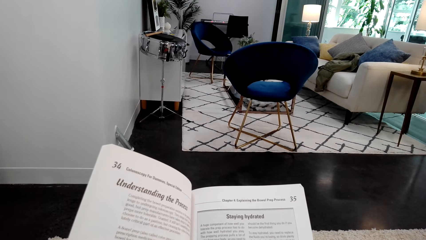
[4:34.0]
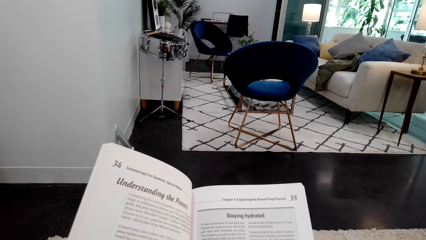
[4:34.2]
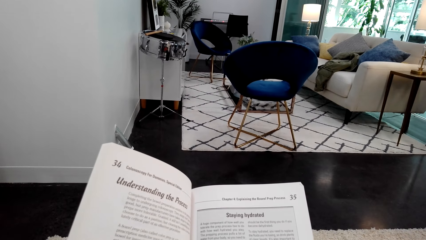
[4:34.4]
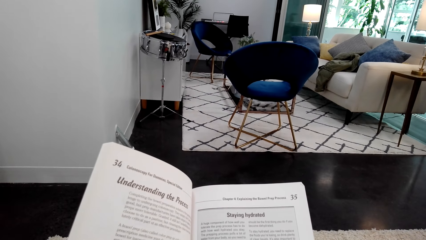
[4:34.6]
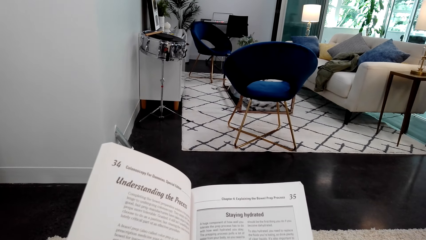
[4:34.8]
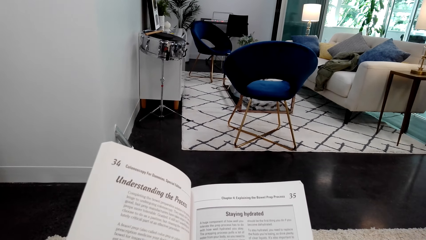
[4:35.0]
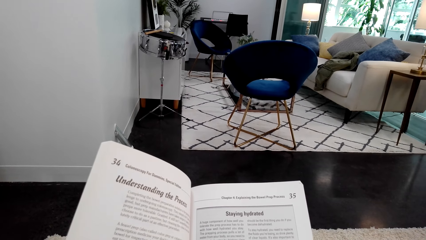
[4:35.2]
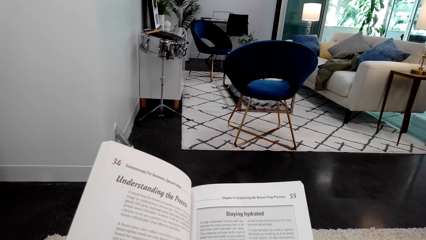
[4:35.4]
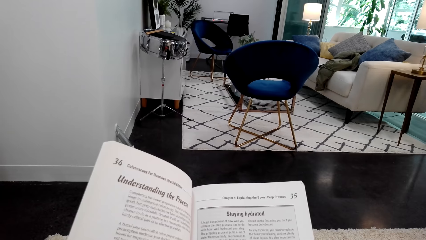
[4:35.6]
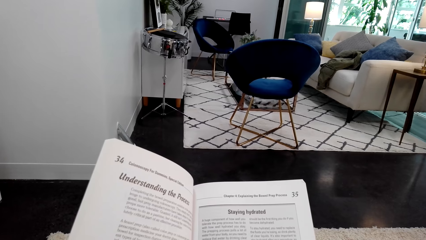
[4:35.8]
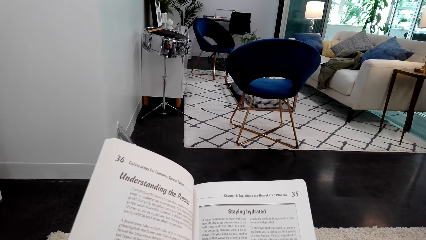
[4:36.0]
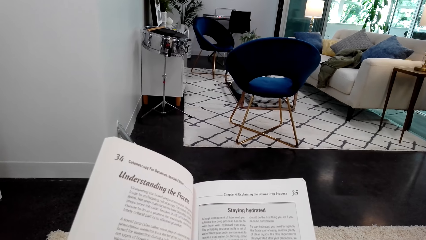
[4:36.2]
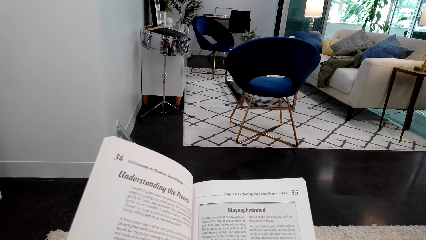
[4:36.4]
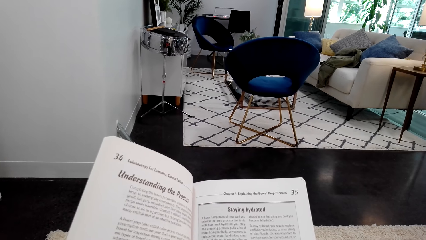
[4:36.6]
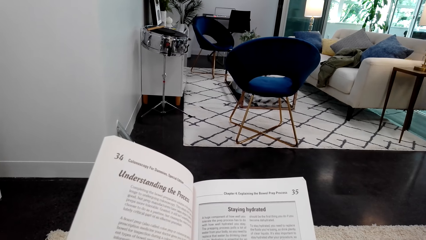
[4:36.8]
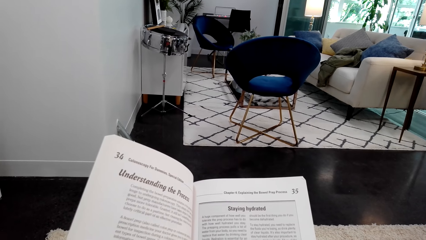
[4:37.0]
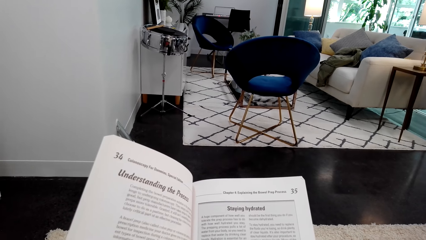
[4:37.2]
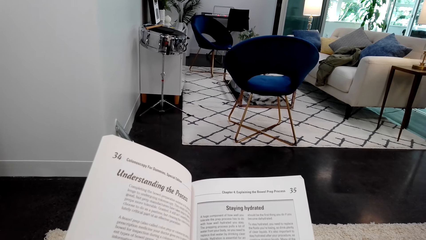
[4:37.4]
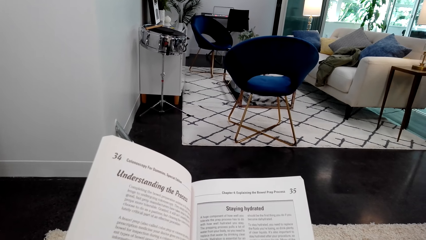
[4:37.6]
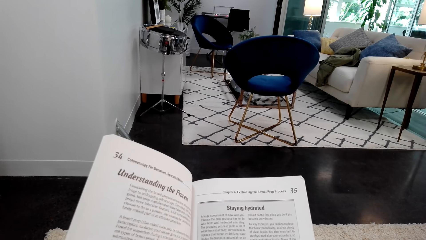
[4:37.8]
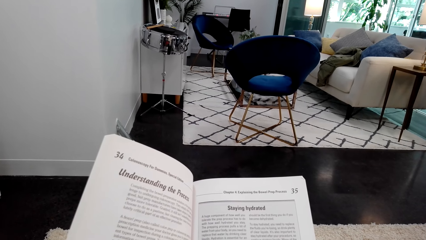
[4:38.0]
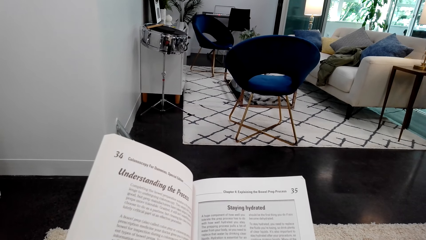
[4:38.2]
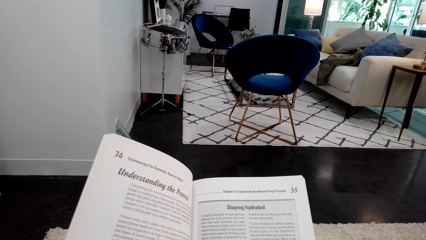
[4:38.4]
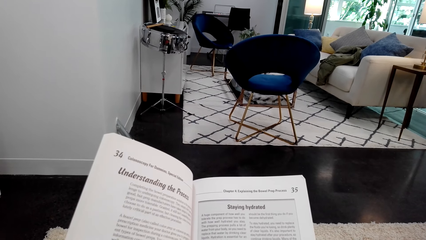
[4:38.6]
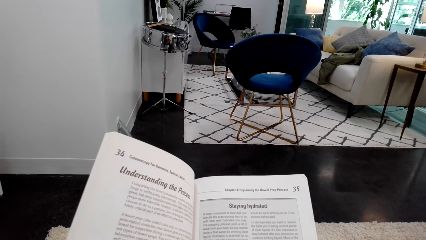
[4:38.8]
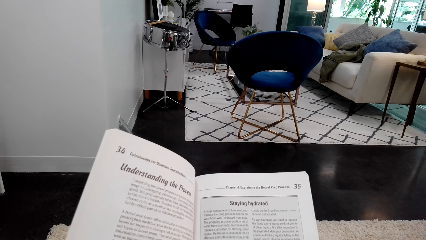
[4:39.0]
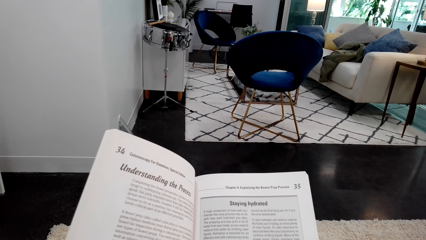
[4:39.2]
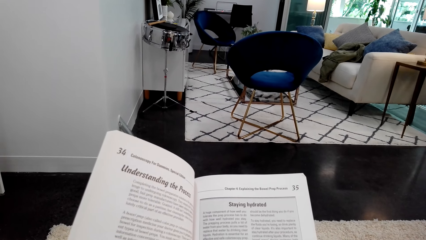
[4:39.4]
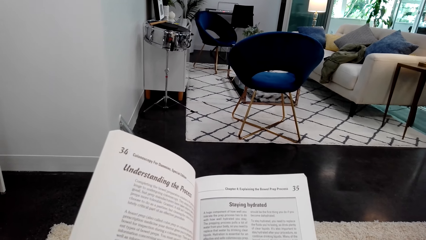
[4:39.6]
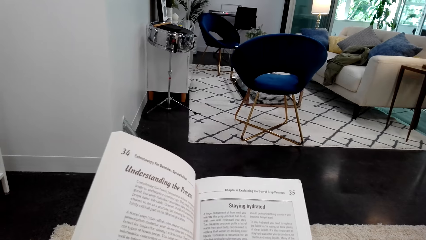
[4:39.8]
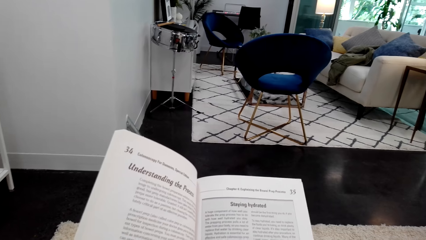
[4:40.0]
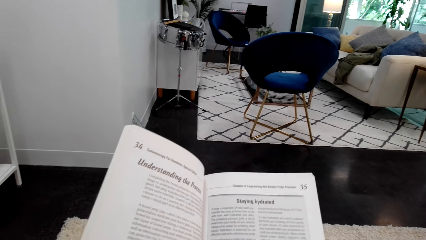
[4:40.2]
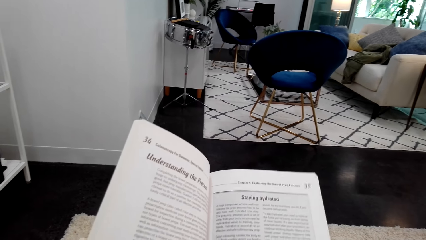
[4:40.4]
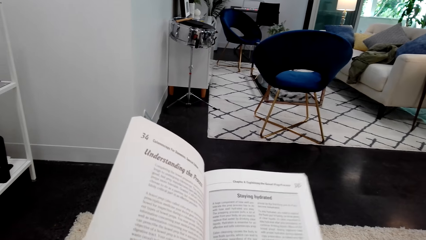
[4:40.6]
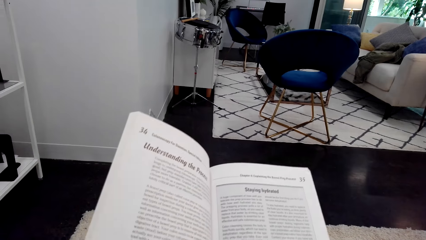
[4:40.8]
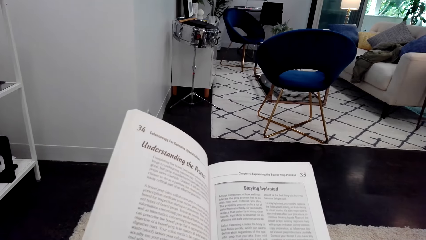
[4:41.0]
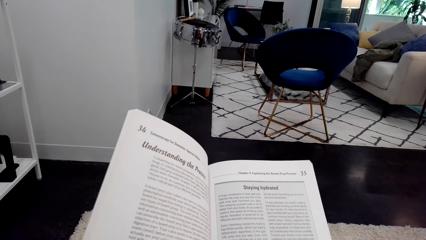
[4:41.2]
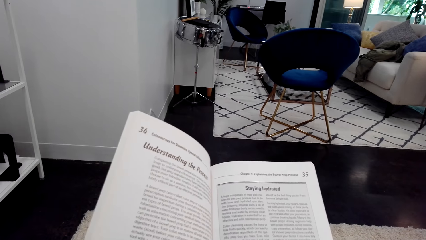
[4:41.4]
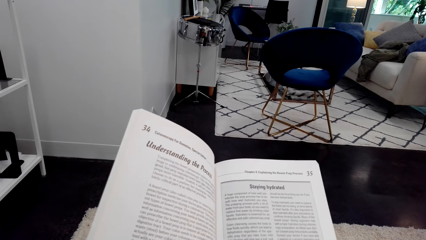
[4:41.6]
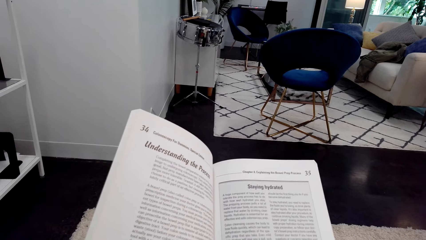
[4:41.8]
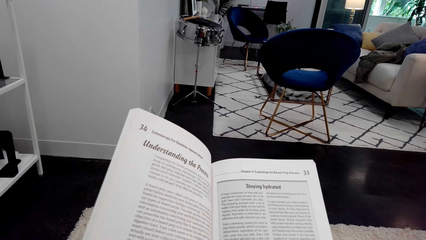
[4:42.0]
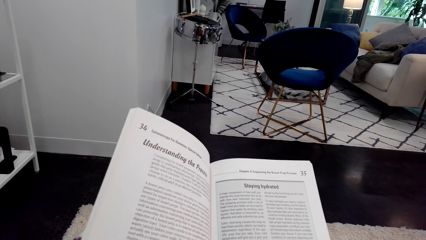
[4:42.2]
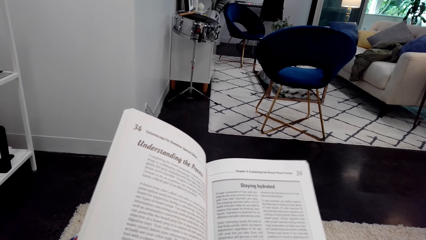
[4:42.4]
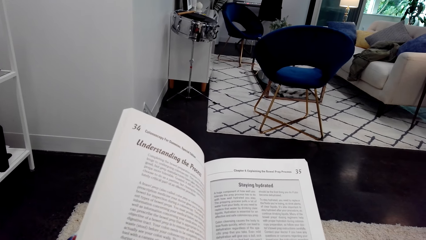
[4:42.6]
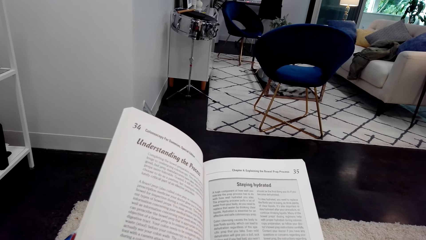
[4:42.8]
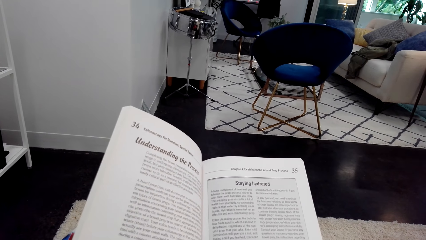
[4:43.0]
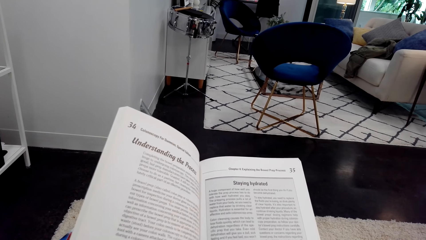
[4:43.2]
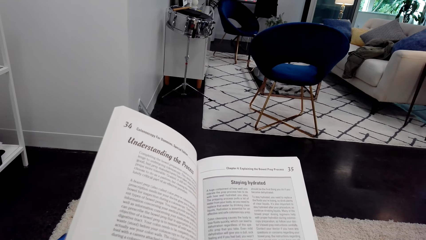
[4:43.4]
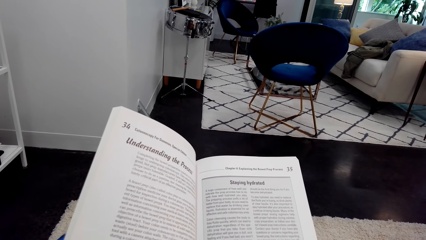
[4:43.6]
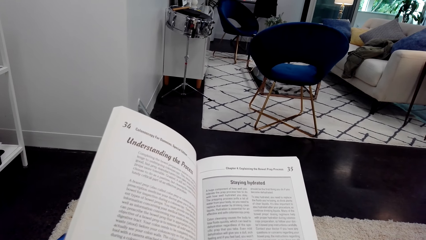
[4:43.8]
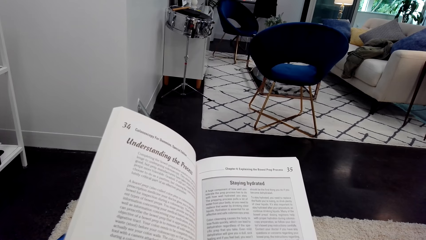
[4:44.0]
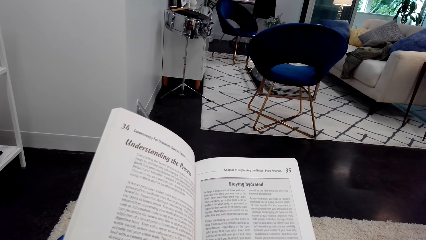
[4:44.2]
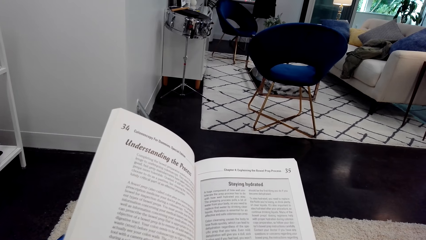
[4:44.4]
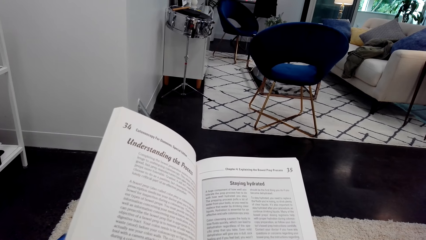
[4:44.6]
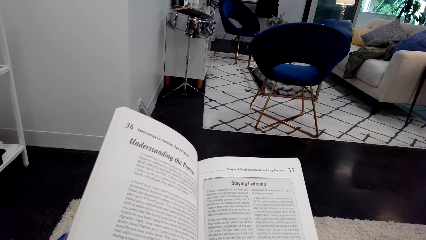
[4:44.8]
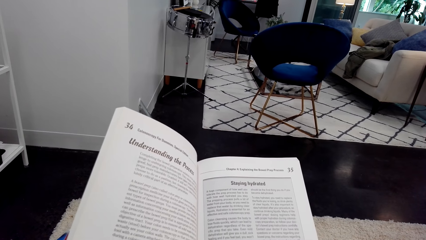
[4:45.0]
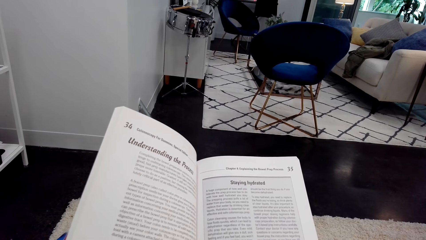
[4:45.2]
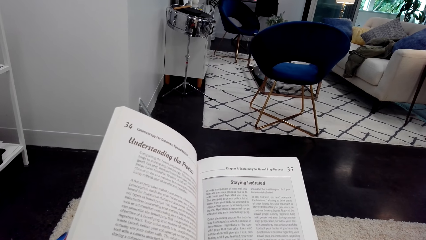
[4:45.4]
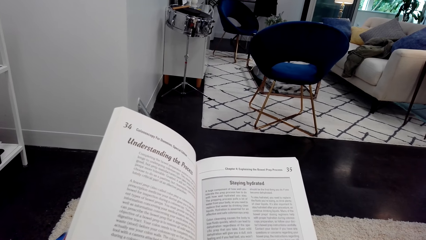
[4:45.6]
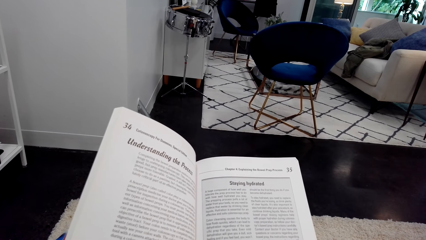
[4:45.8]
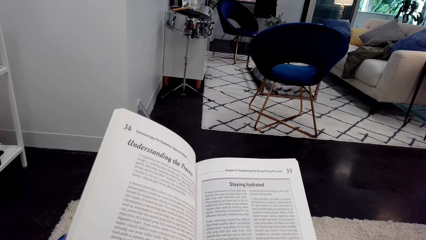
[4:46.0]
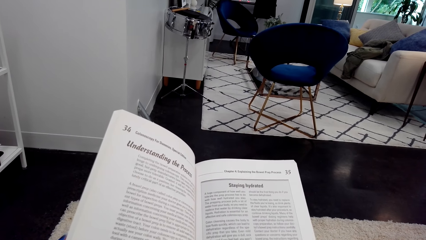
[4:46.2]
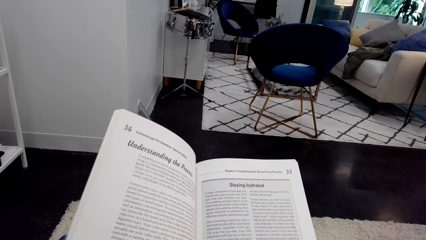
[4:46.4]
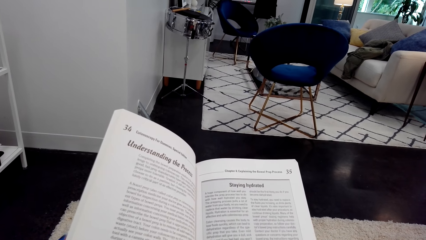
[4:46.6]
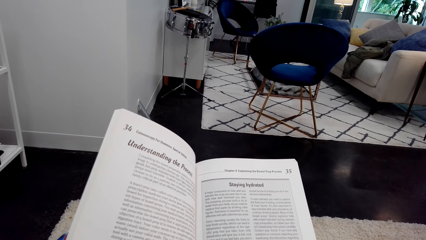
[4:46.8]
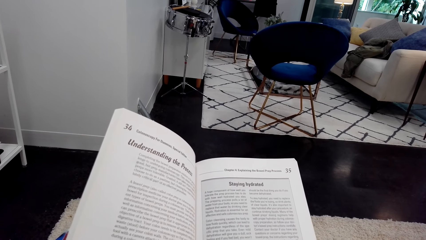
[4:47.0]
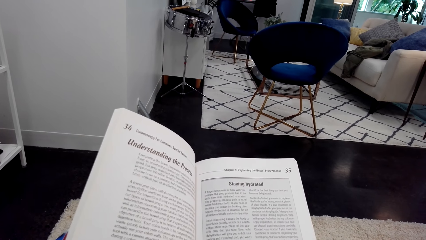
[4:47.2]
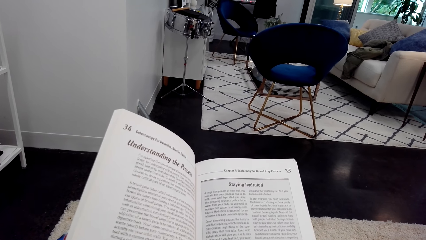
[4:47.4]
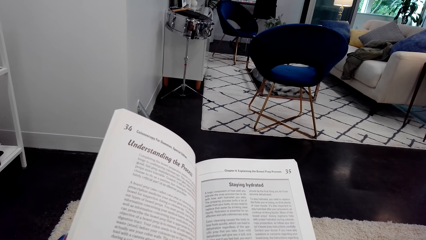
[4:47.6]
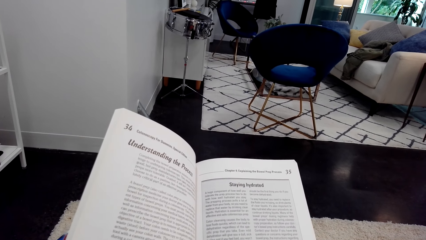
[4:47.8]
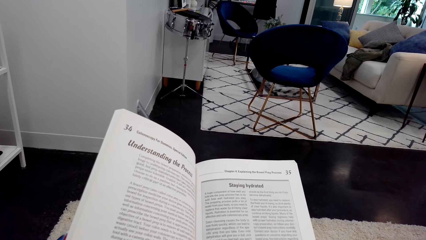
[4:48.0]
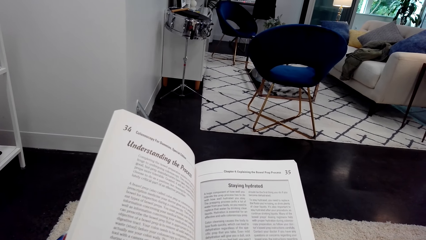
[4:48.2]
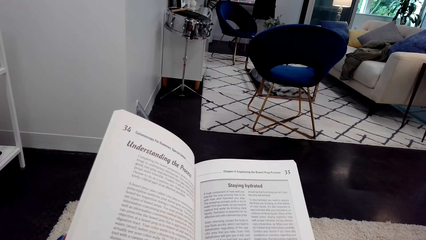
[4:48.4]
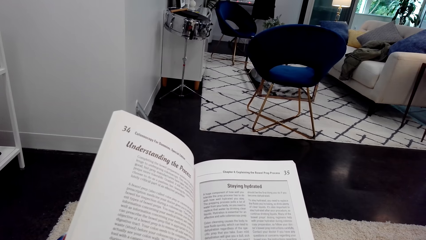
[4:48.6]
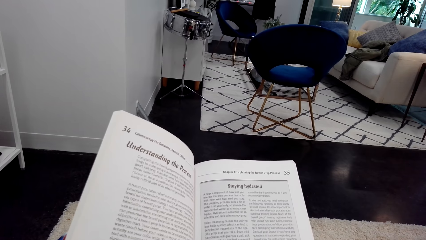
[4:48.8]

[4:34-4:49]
The camera wearer turns around. They hold a book.
